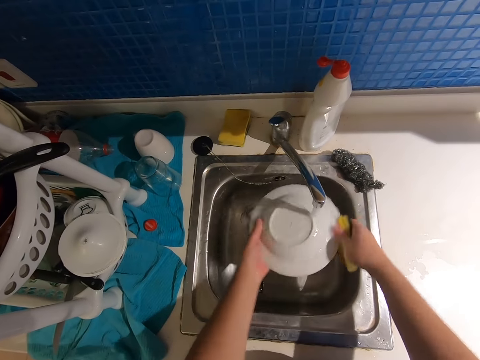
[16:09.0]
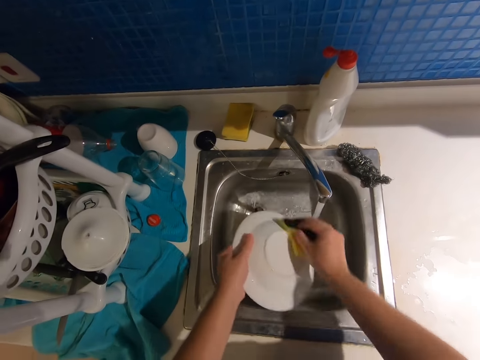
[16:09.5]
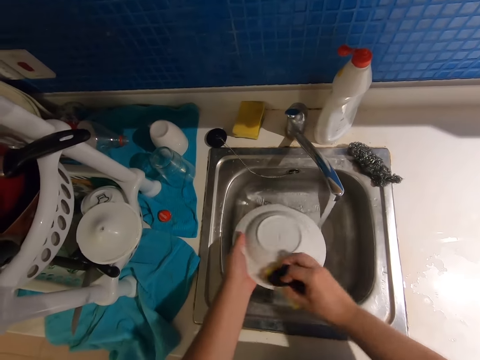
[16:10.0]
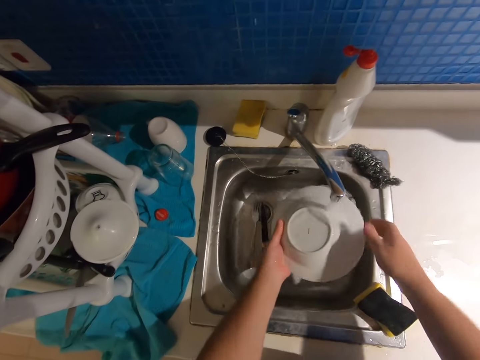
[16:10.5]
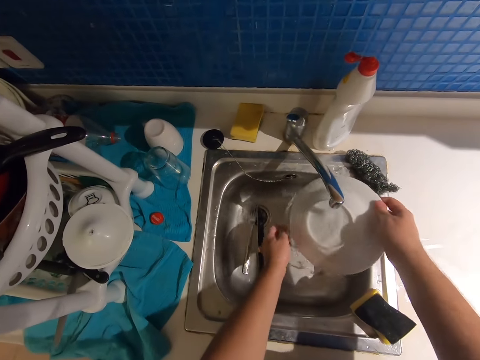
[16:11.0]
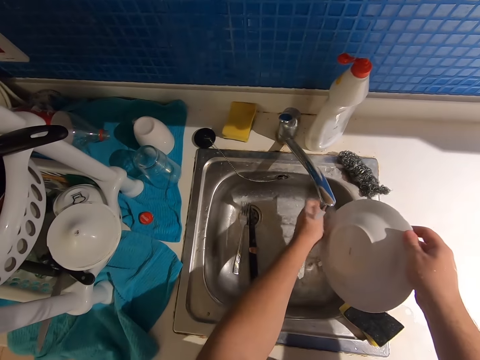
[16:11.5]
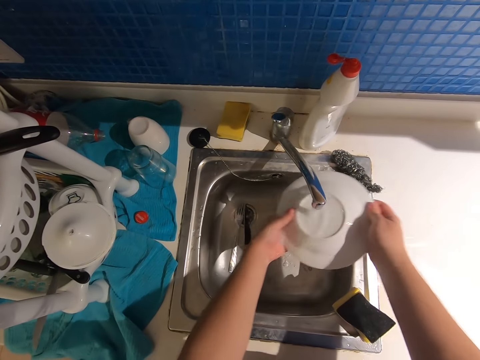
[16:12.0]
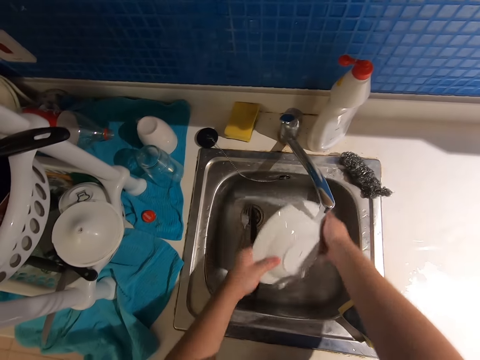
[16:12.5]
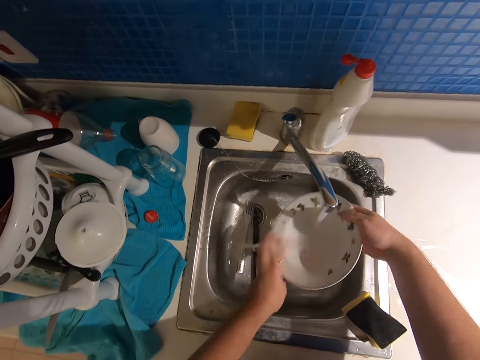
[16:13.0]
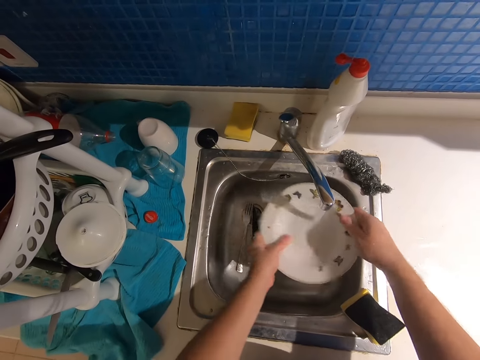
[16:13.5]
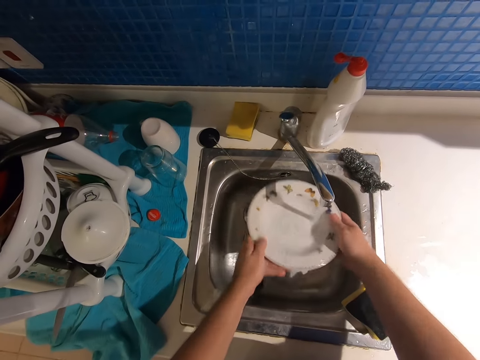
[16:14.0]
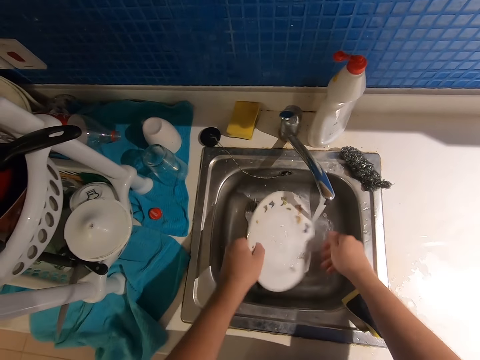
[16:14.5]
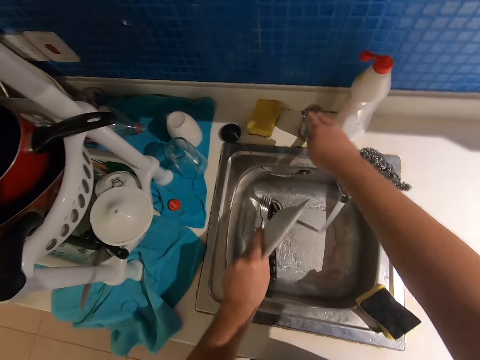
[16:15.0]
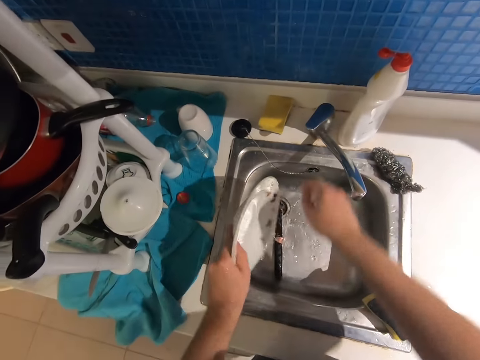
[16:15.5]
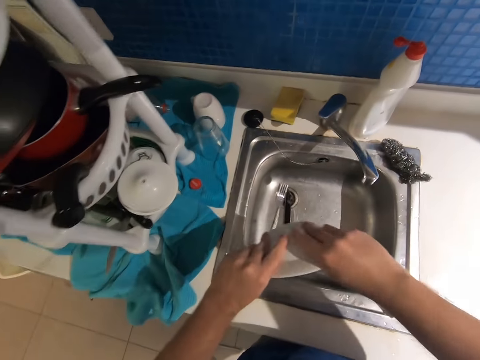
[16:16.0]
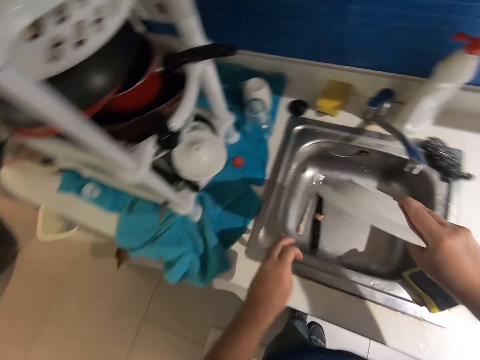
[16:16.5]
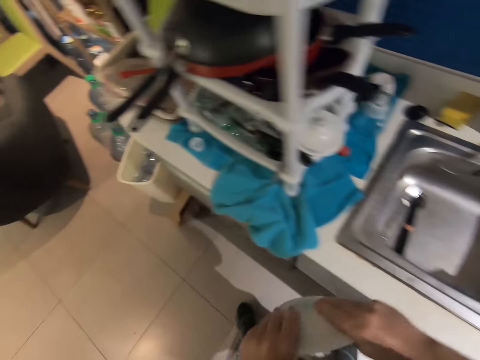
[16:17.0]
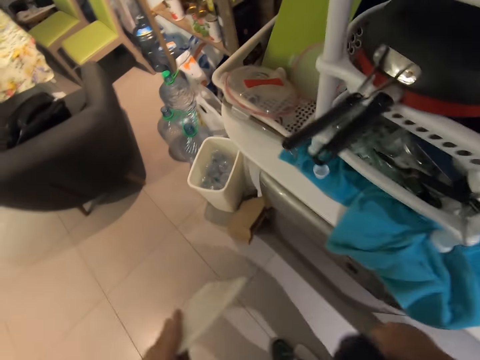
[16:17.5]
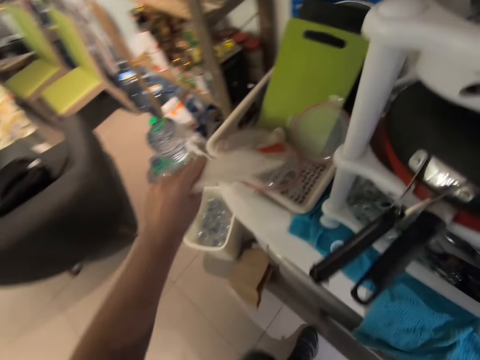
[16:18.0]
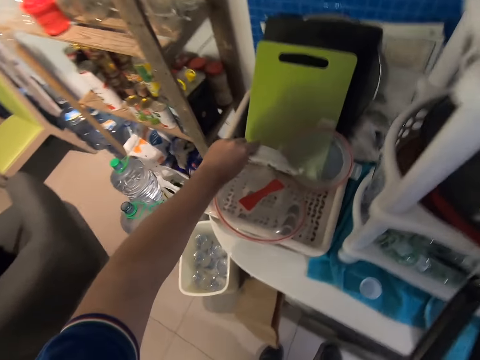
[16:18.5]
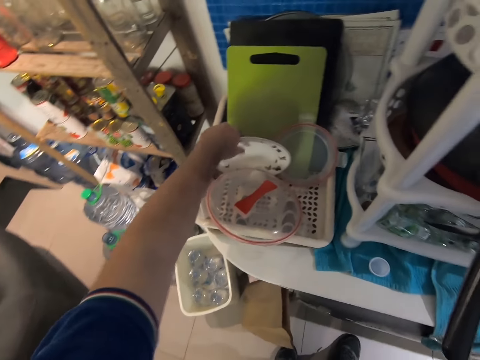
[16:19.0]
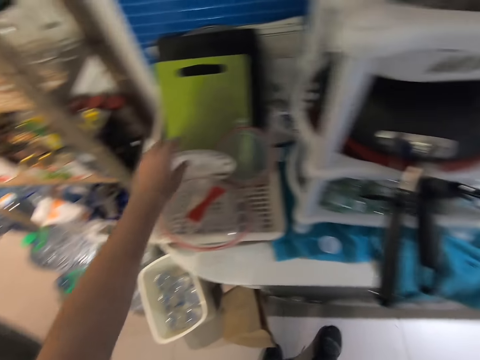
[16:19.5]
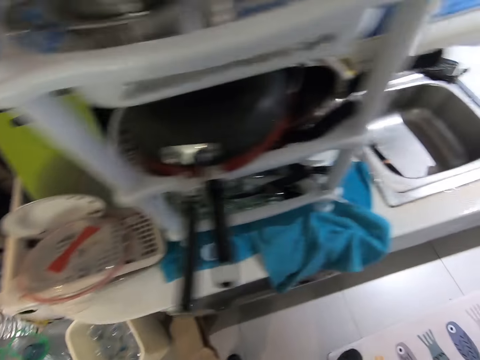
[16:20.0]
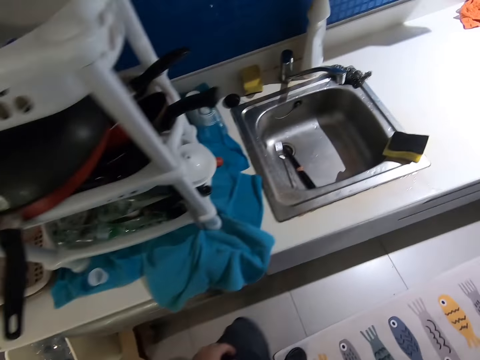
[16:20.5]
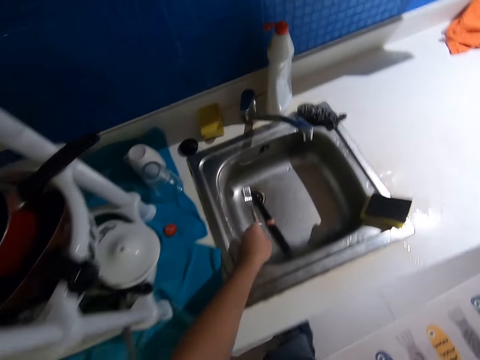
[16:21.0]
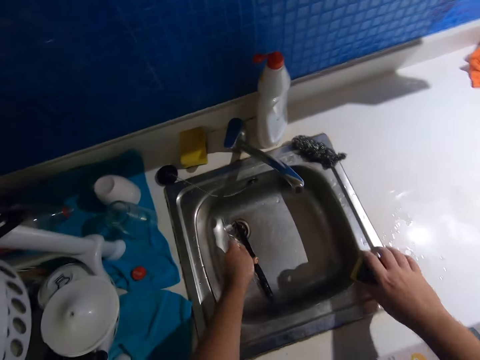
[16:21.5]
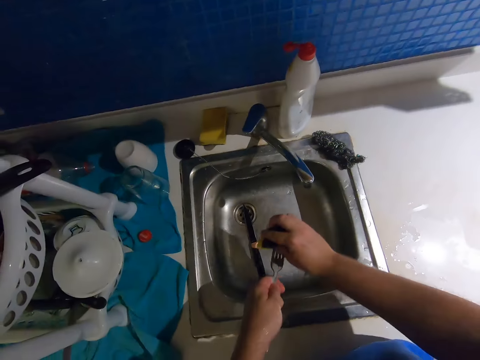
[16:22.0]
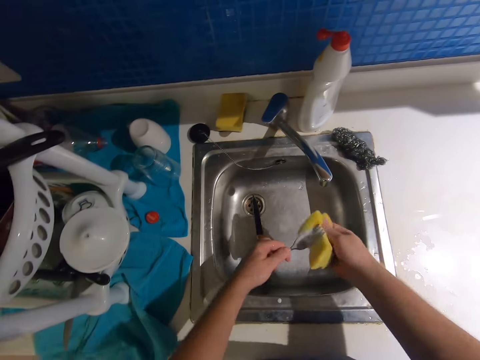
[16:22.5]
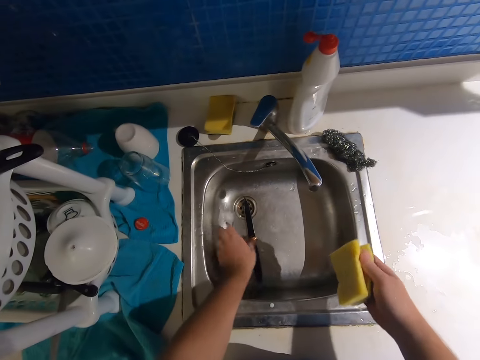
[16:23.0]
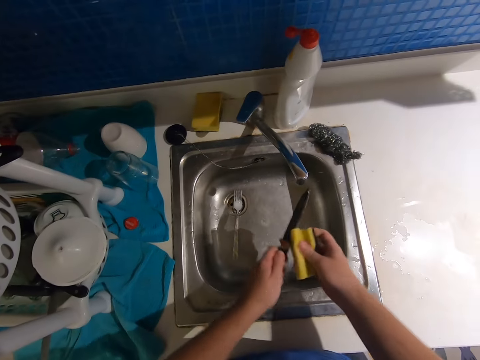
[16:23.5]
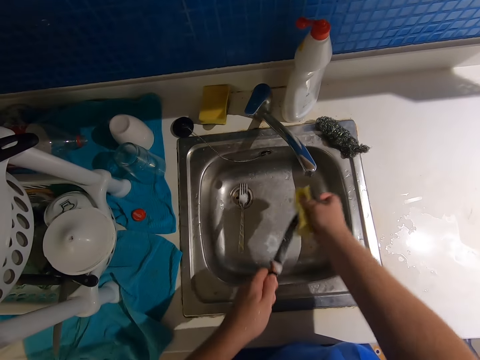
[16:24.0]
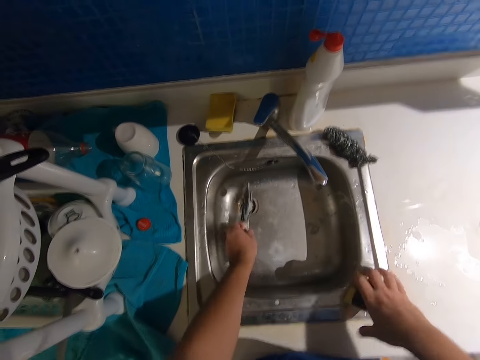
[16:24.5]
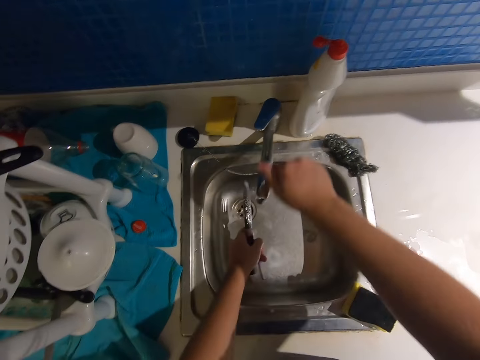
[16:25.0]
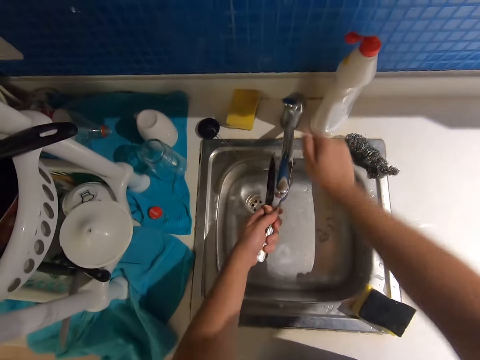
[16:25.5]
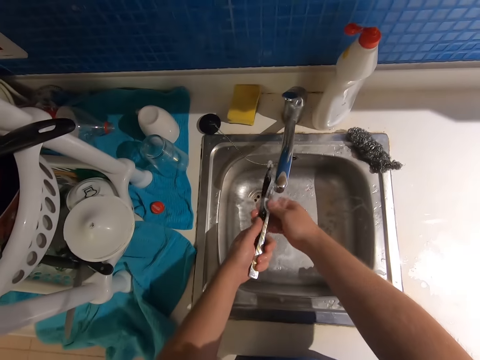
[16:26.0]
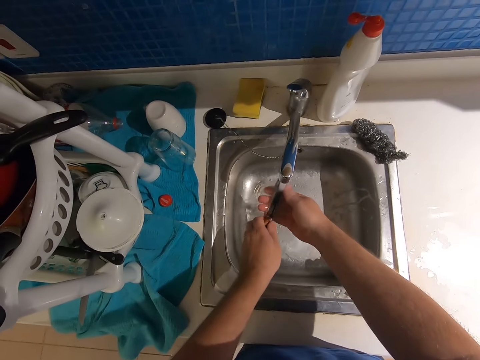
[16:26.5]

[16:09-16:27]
The camera wearer puts the dish washer or sponge on the sink. They rinse the plate in the sink with water. They turn off the tap. They walk on the floor. They put the plate on the dish rack. They walk on the floor. They pick the fork from the sink and pick the dish washer from the sink. They scrub the fork with the sponge. They put the fork in the sink, pick the knife from the sink, and scrub the knife with the sponge. They put the dish washer on the sink. They turn on the tap and rinse the fork and knife with water.

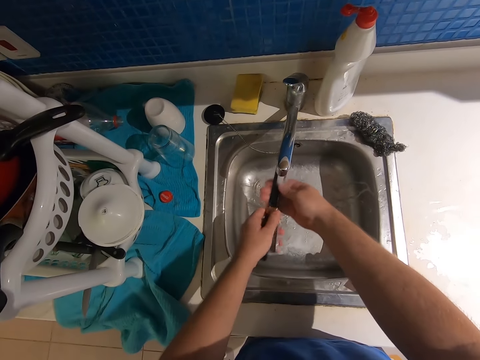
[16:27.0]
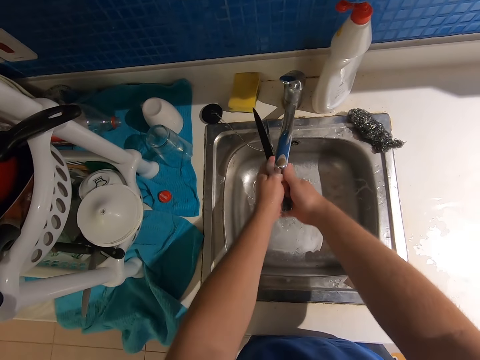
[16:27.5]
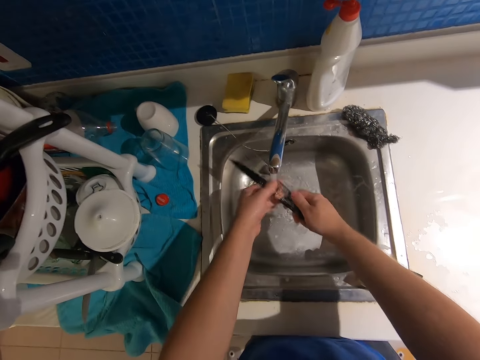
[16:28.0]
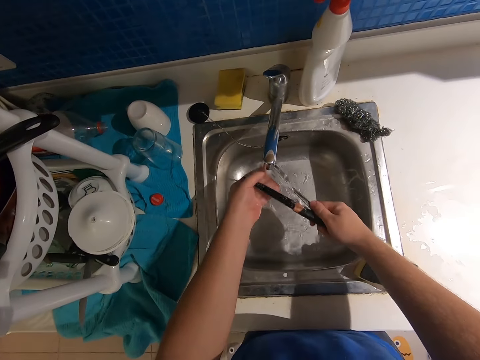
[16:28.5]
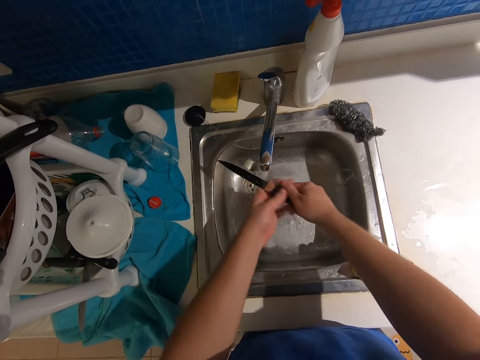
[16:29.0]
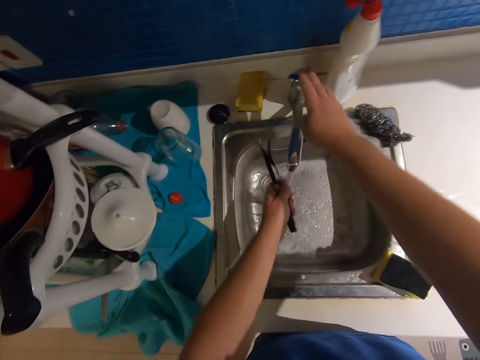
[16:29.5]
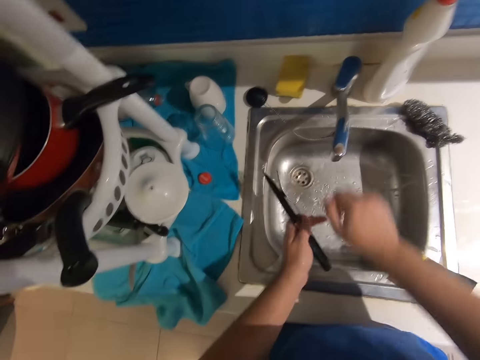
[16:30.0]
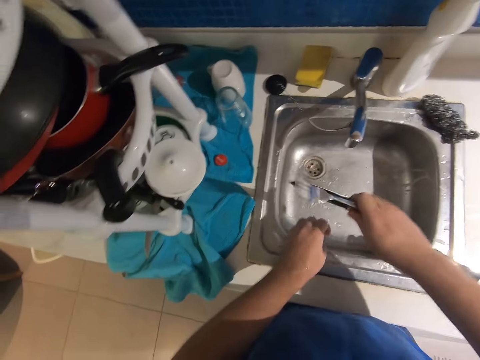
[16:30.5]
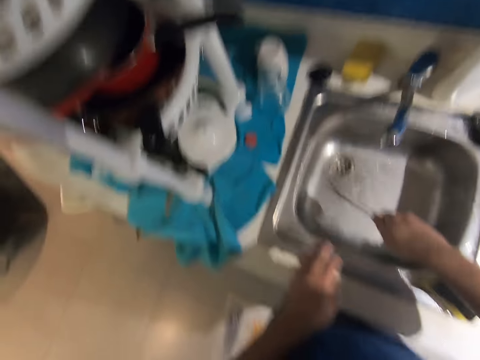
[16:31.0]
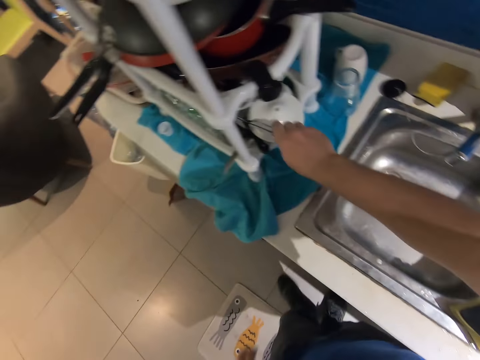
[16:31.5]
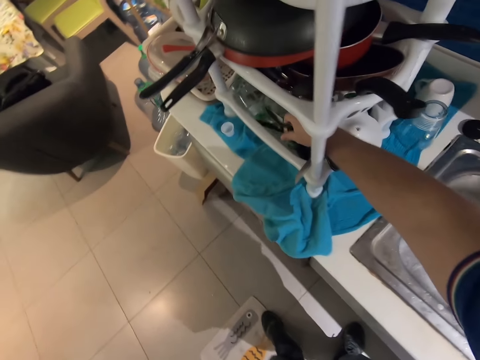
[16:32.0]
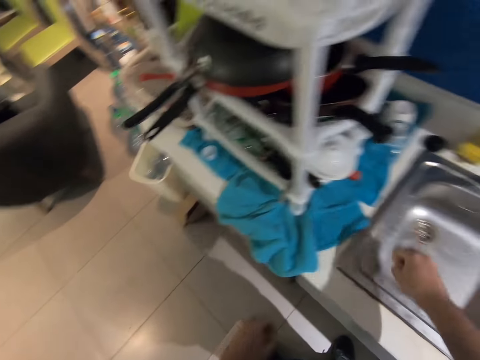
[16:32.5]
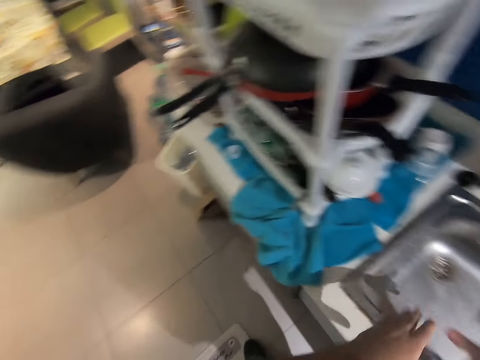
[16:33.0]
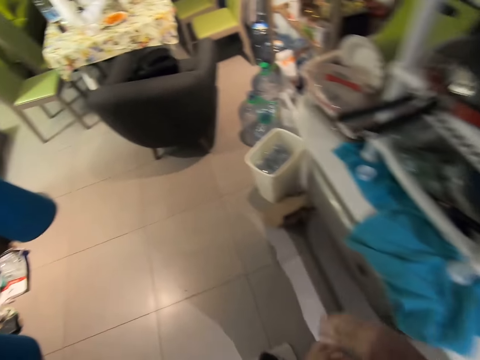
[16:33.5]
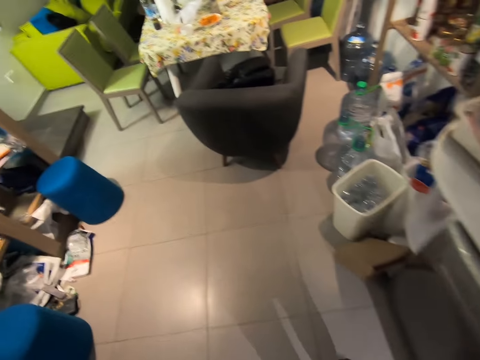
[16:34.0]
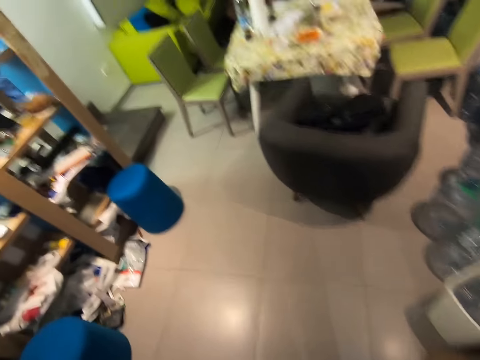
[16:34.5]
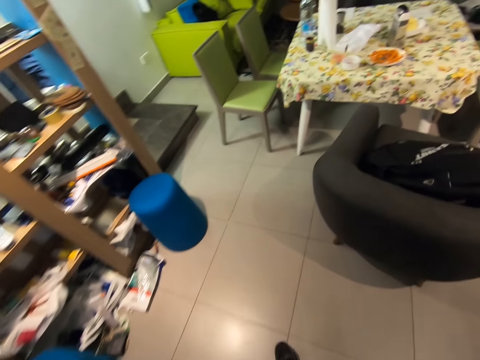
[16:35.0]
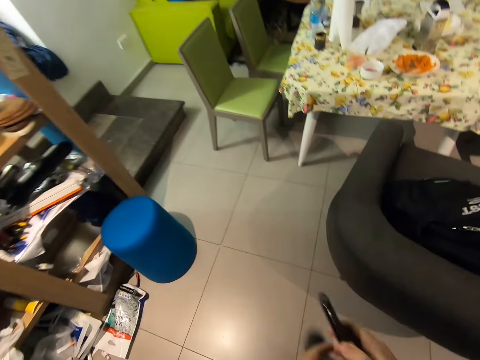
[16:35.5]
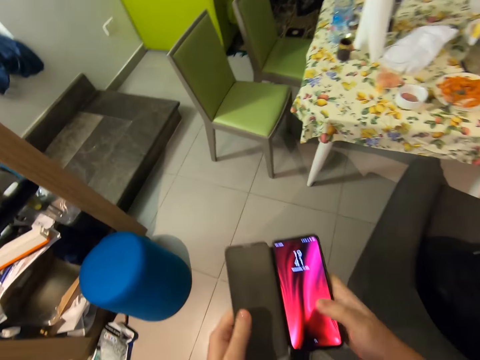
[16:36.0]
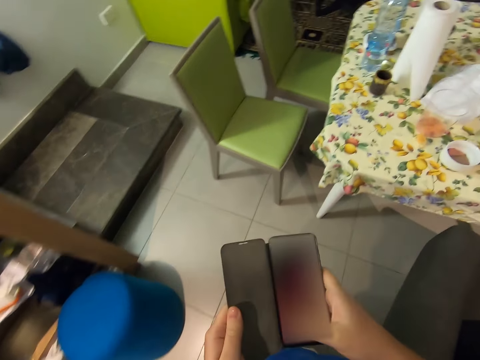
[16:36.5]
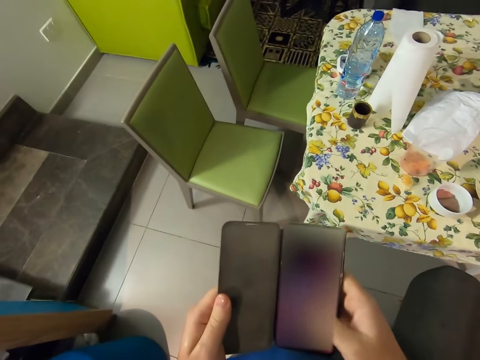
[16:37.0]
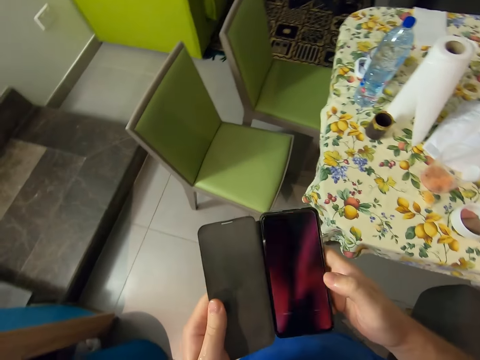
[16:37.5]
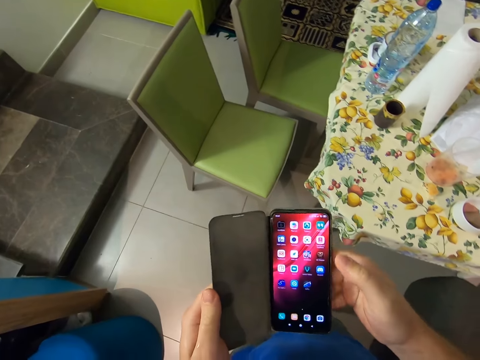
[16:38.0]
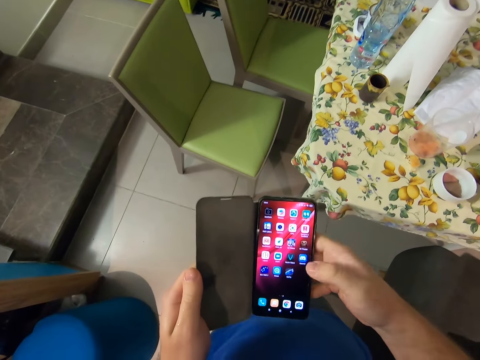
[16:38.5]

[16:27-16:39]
The camera wearer turns off the tap. They put the fork and knife in the dish rack. They walk on the floor. They browse the mobile phone.
